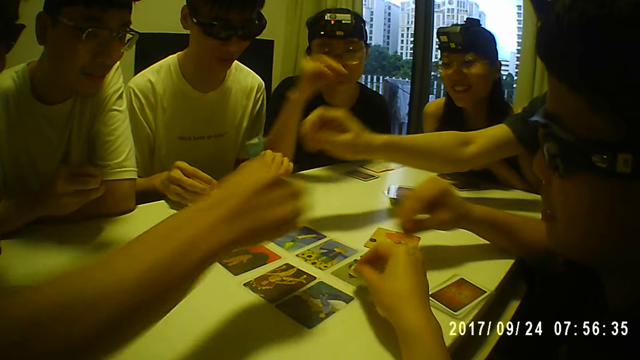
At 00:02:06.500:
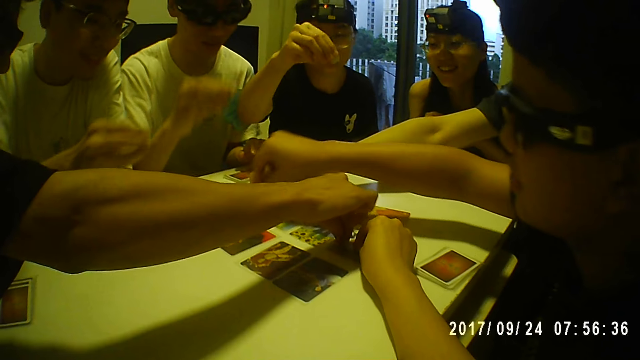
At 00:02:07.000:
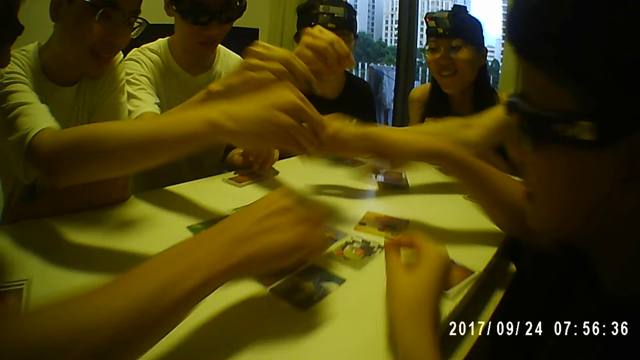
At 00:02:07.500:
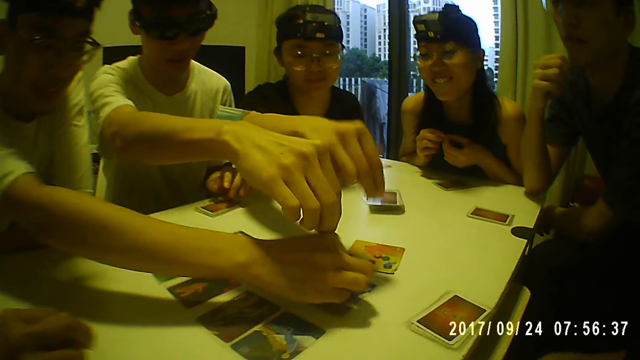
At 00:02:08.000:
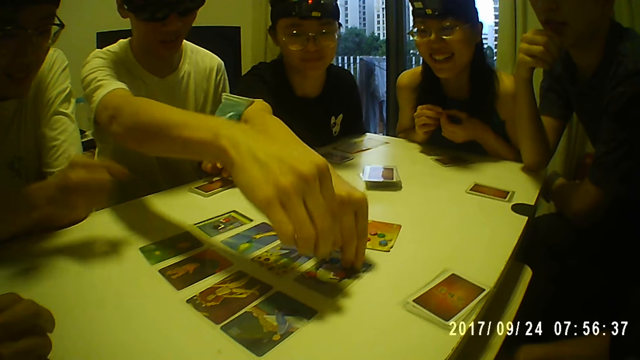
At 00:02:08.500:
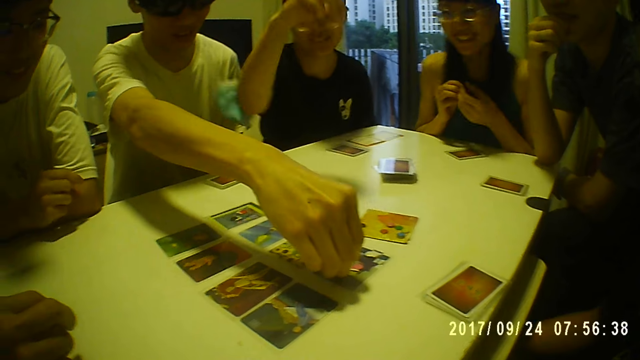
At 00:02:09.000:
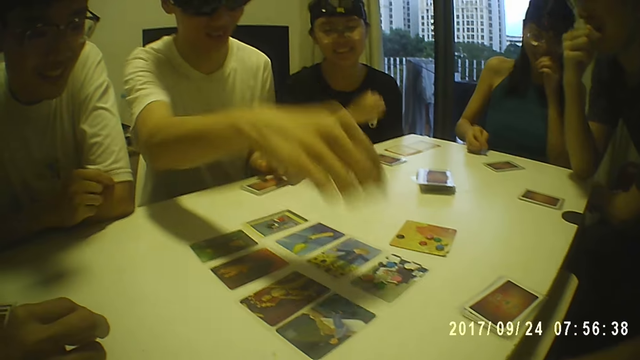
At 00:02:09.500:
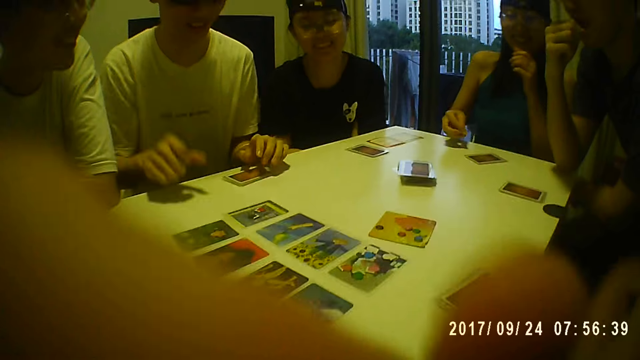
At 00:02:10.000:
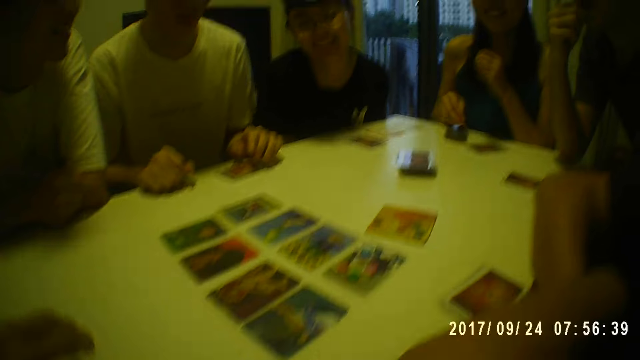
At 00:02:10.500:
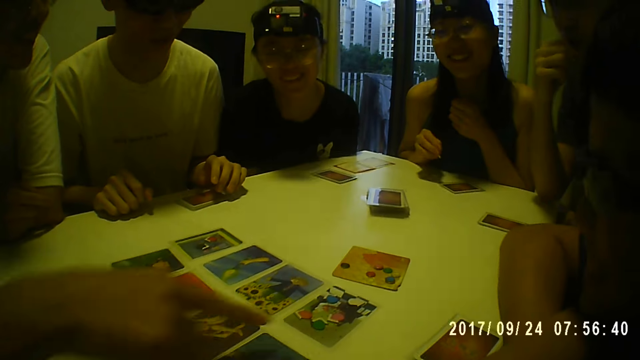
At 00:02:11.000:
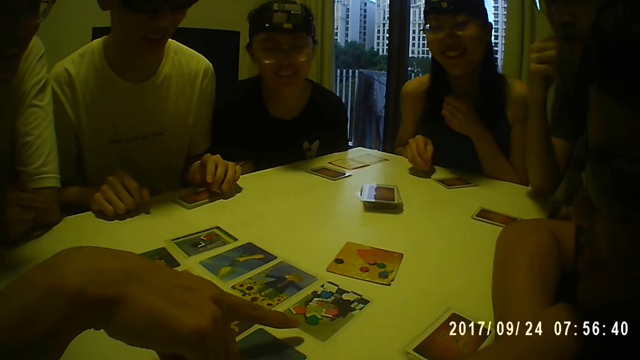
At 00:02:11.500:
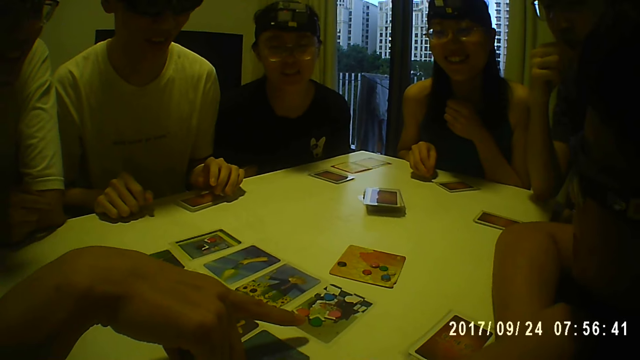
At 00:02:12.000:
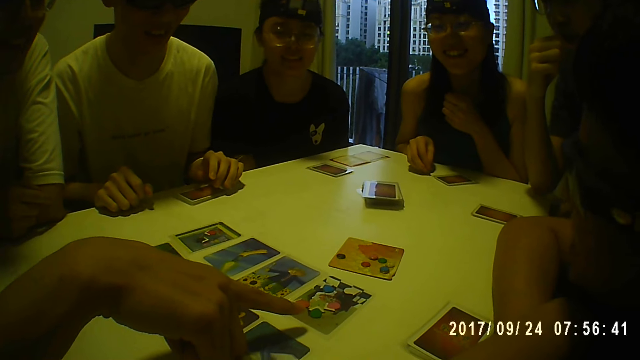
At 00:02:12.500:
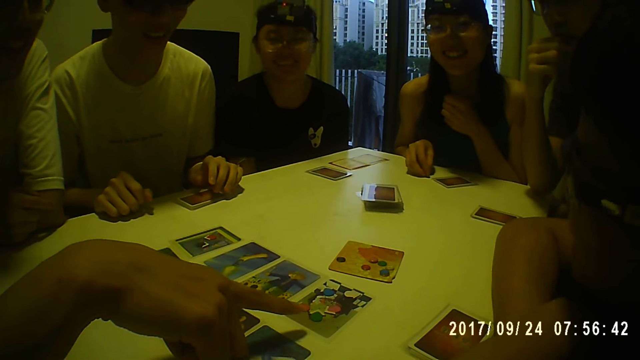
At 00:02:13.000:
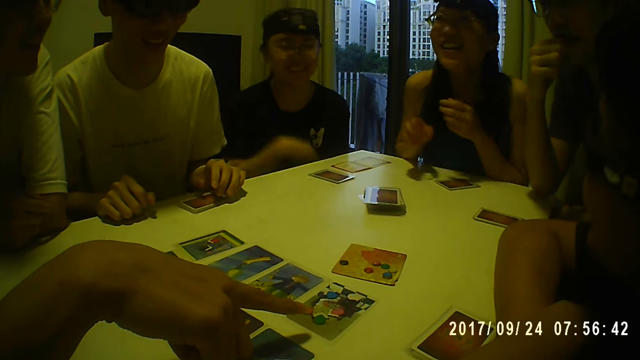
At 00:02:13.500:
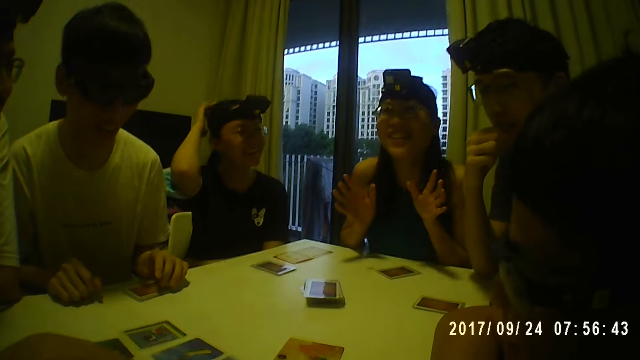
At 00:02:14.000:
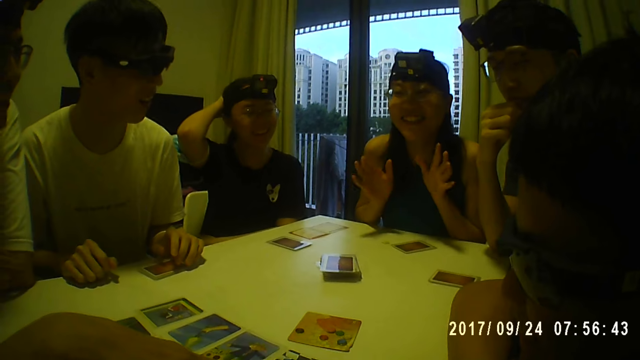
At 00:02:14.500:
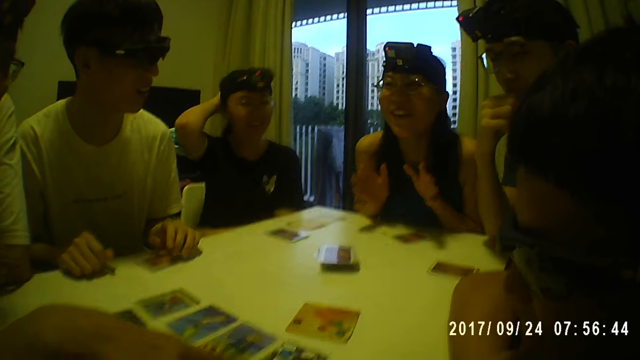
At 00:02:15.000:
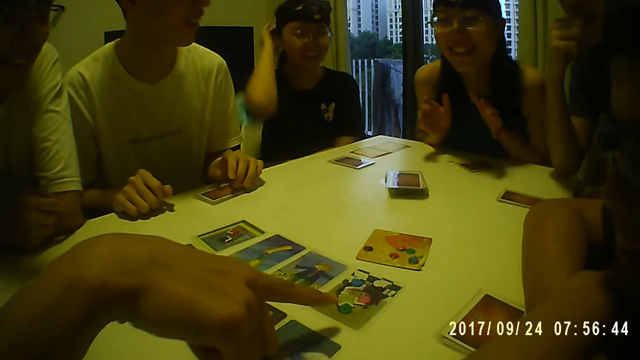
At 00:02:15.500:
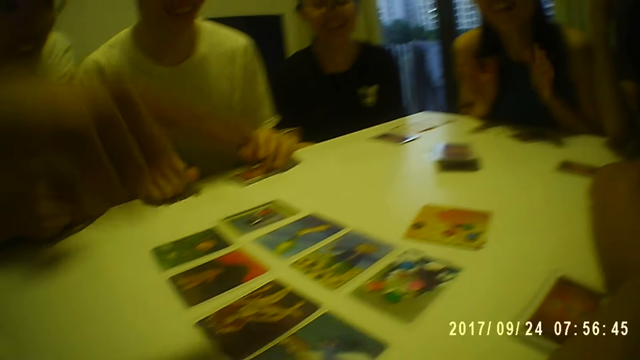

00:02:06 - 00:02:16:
A man drops a card piece on the table with his right hand. The camera wearer drops a card piece on the table with her right hand. Another man drops a card piece on the table with his right hand. Another man drops a card piece on the table with his right hand. A person smiles. Another man drops a card piece on the table with his right hand. Another man drops a card piece on the table with his right hand. The camera wearer cleans her face with her right hand. The second man points at a card on the table with his right finger. The camera wearer points at the card placed on the table. The person laughs.

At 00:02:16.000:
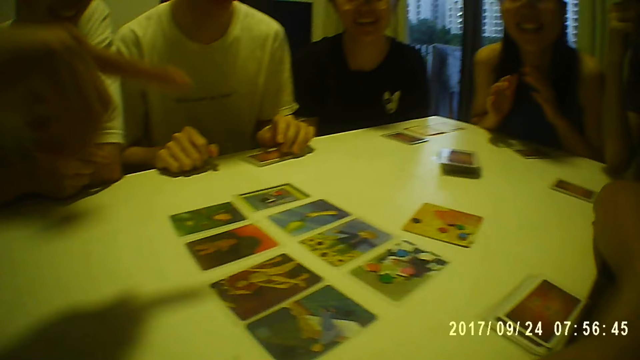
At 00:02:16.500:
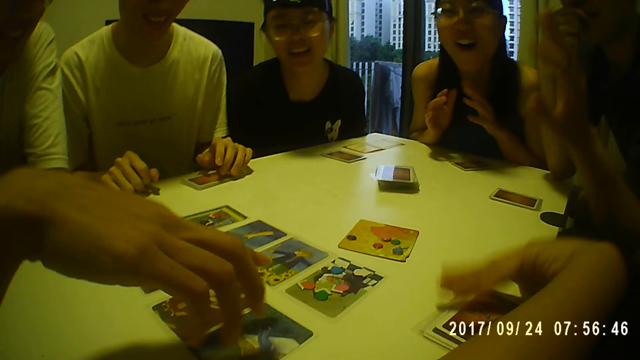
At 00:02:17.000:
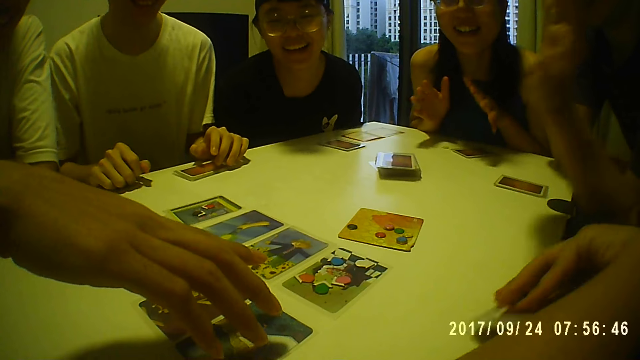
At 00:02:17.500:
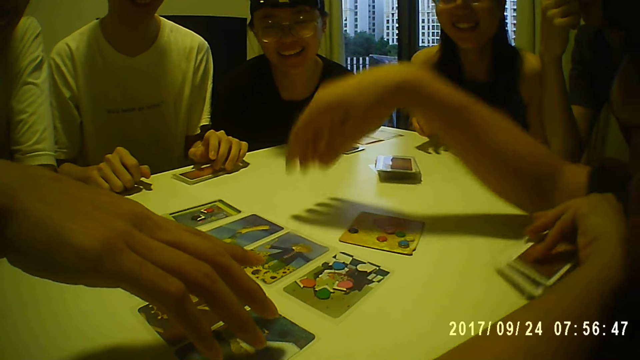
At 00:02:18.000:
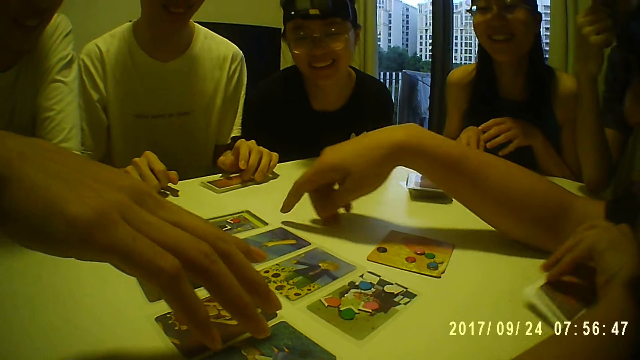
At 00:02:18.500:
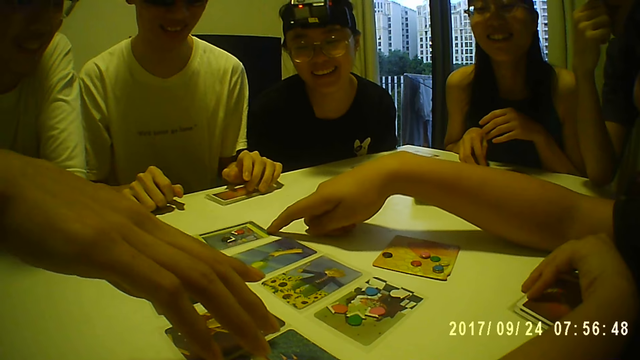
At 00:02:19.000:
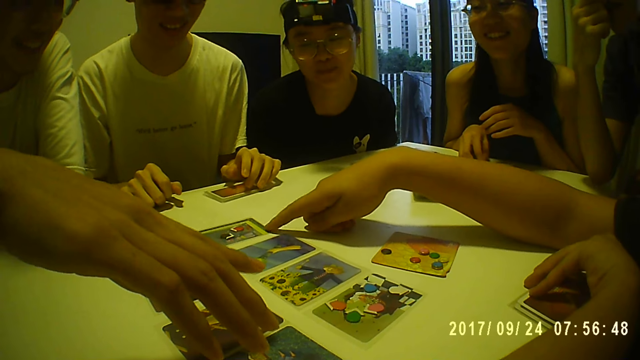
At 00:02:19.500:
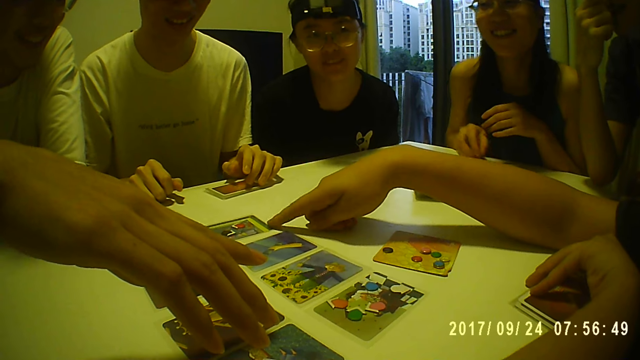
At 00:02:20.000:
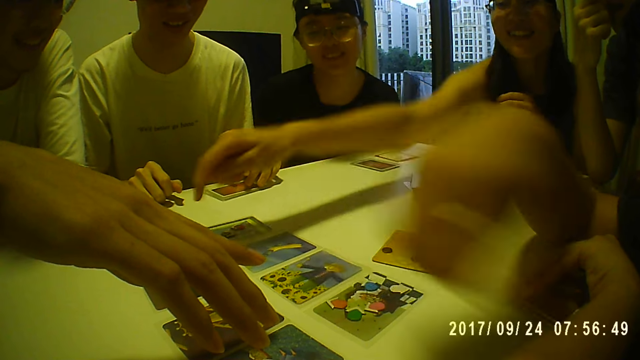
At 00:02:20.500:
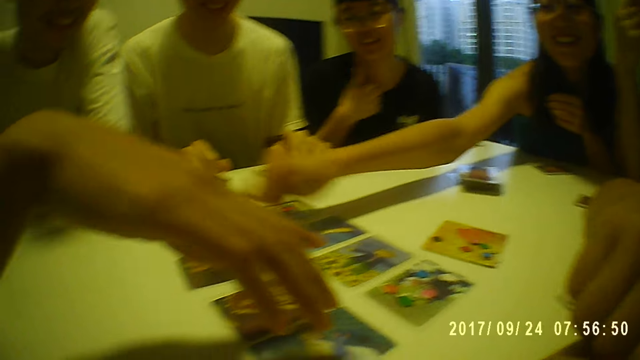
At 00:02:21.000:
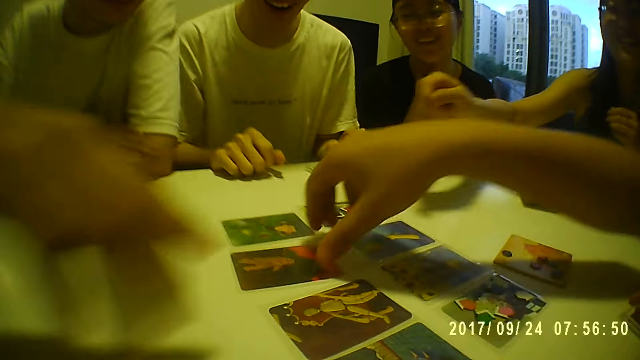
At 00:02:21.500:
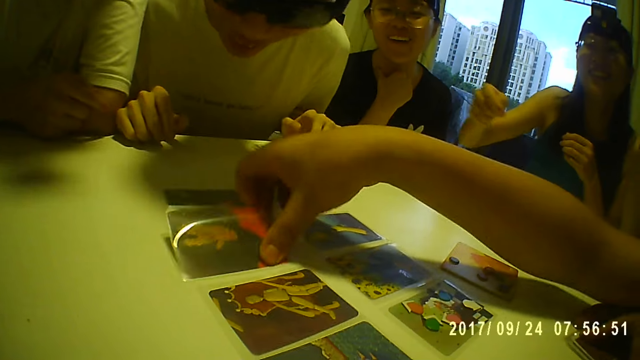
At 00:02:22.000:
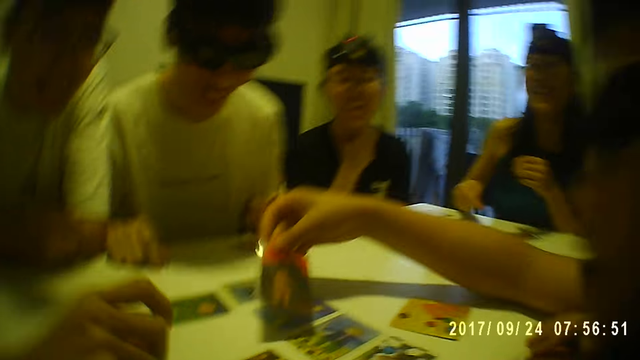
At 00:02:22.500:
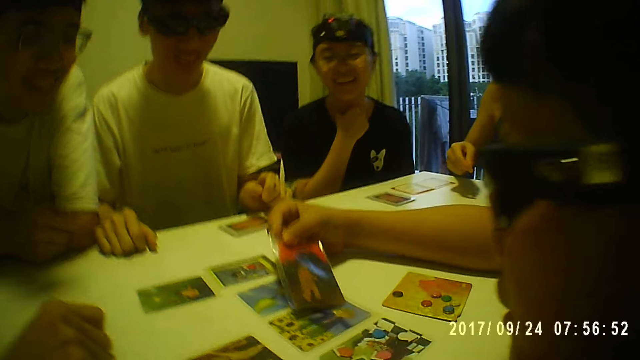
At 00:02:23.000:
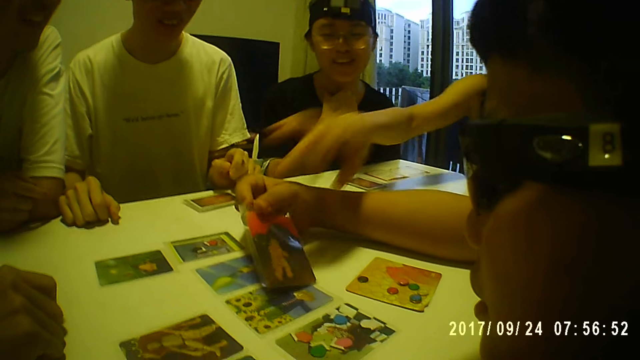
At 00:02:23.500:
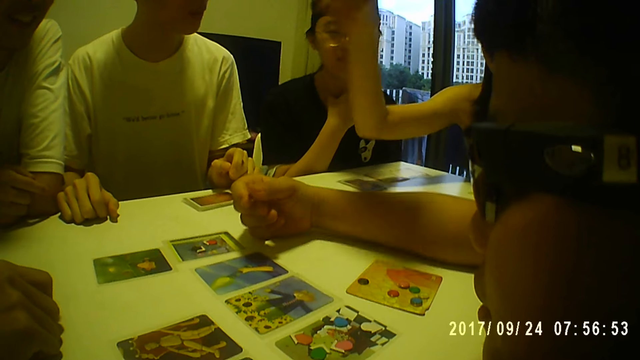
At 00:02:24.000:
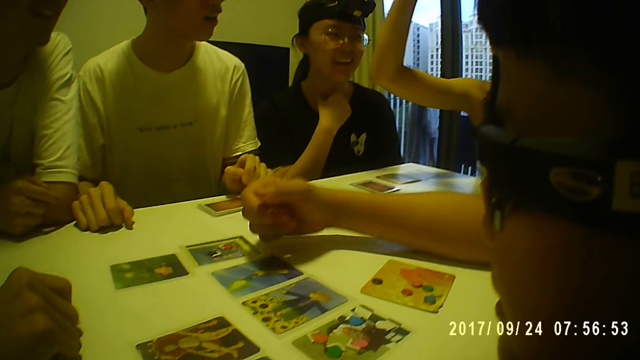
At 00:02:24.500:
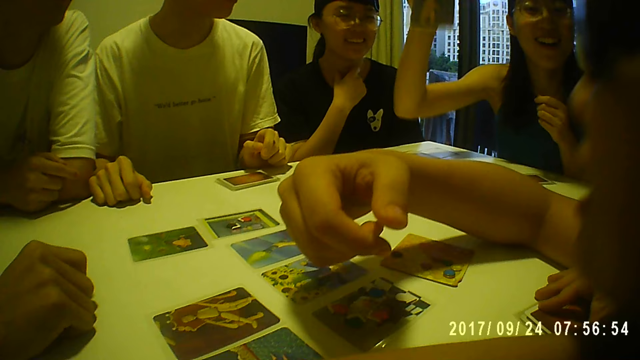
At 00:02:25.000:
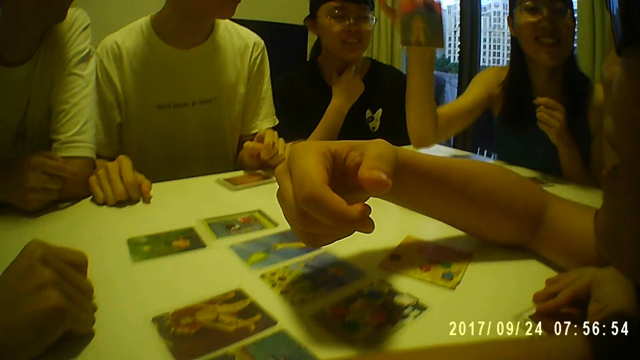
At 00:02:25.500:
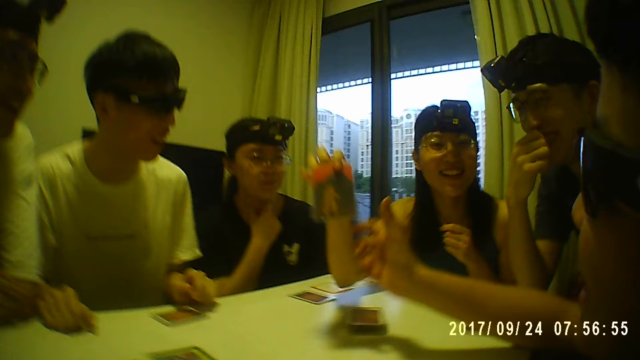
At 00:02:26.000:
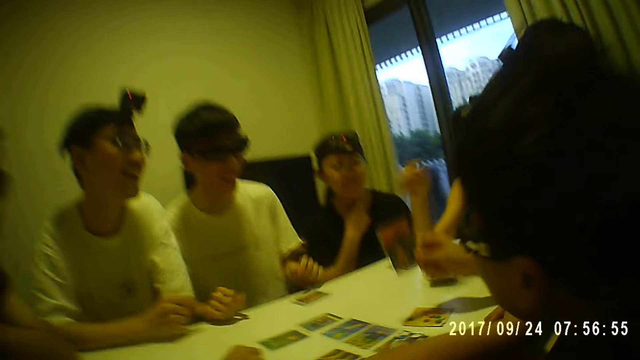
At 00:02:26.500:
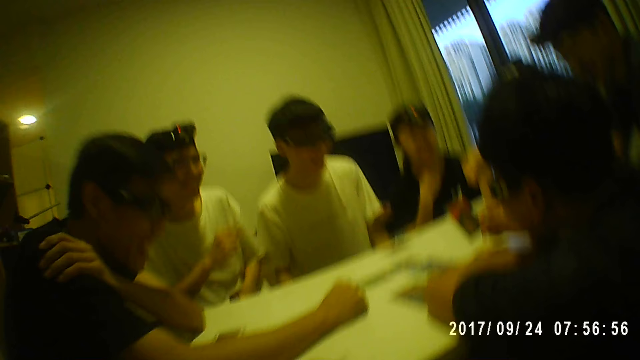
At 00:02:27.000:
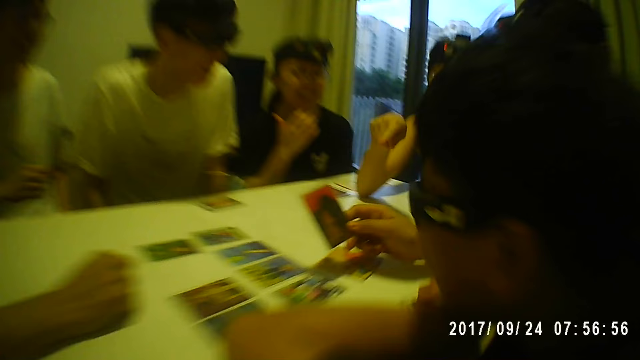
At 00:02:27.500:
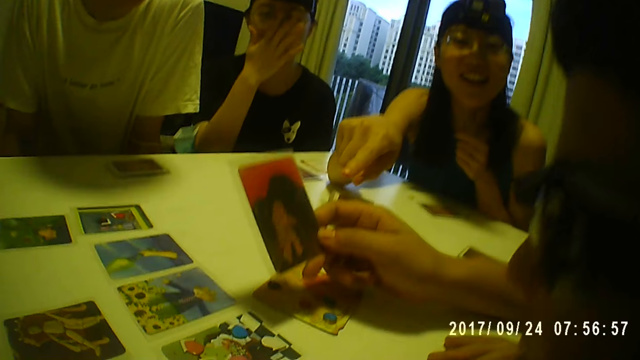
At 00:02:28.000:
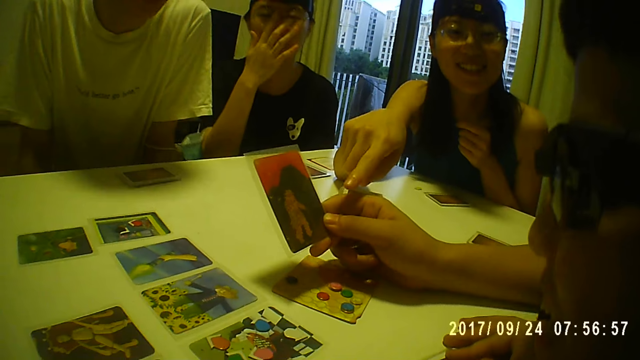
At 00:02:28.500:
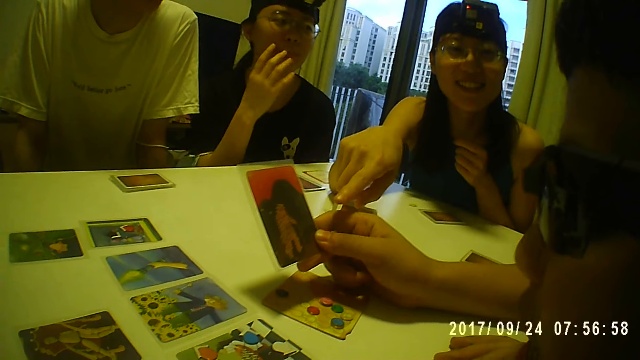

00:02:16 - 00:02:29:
A man holds the cards on the table with his left hand. He points at a card on the table with his right finger. A woman points at a card on the table with her right finger. The man takes a card on the table with his right hand. The woman takes the card from the man with her right hand. The man takes the card from the woman with his right hand. He holds the card with his right hand. The woman points at the card in the man's hands with her right finger.
